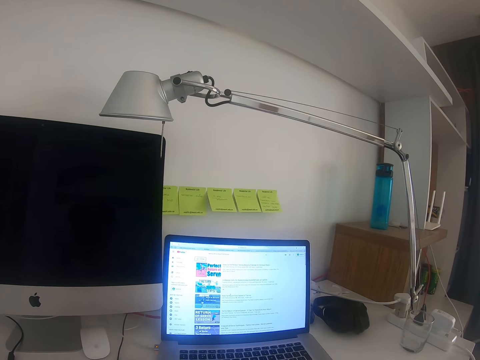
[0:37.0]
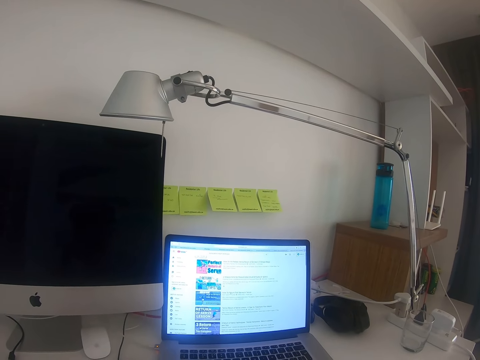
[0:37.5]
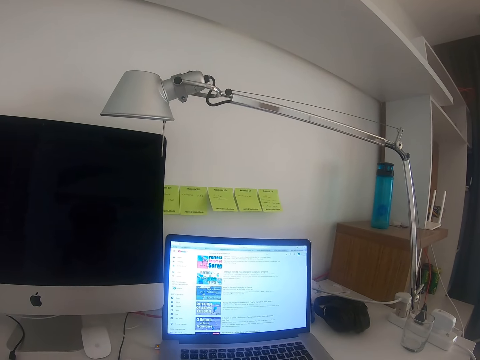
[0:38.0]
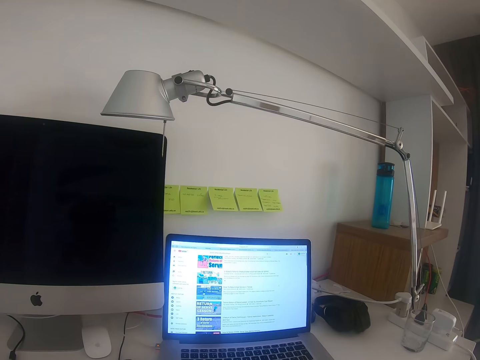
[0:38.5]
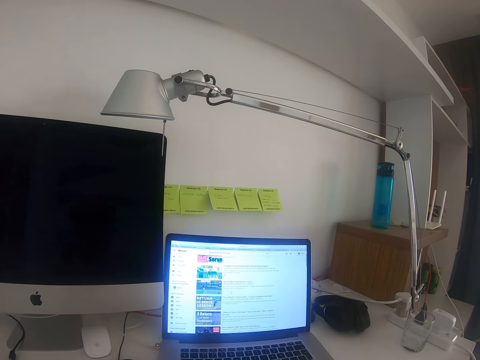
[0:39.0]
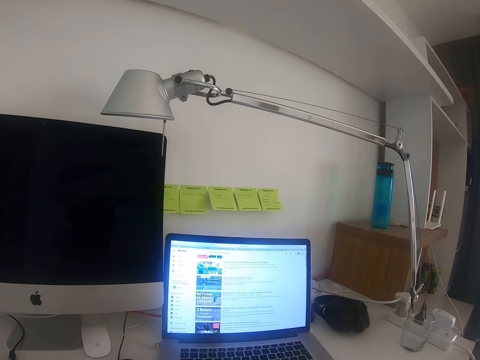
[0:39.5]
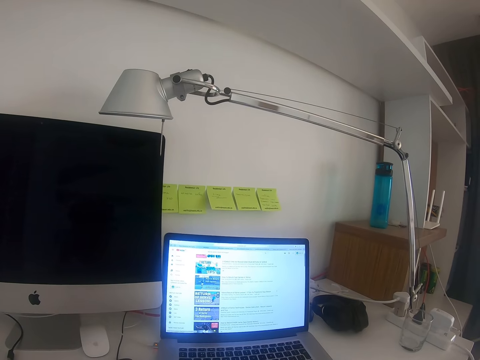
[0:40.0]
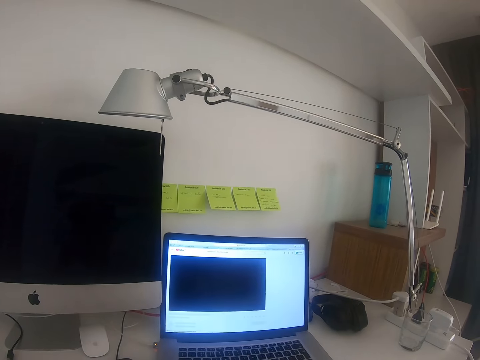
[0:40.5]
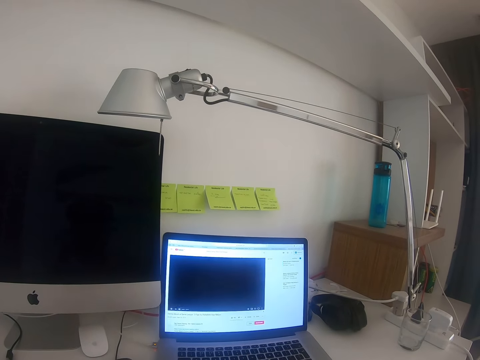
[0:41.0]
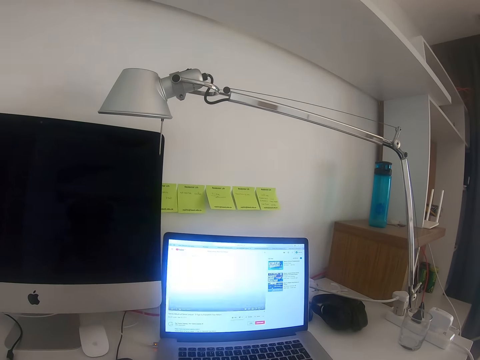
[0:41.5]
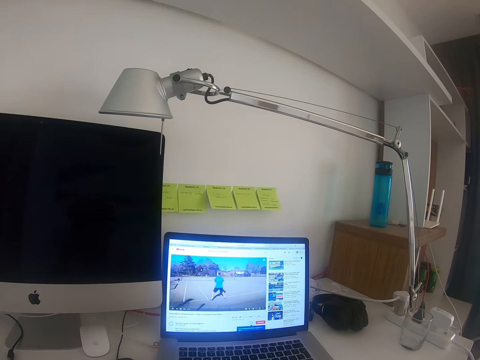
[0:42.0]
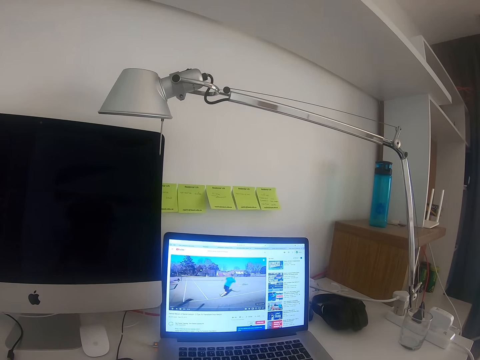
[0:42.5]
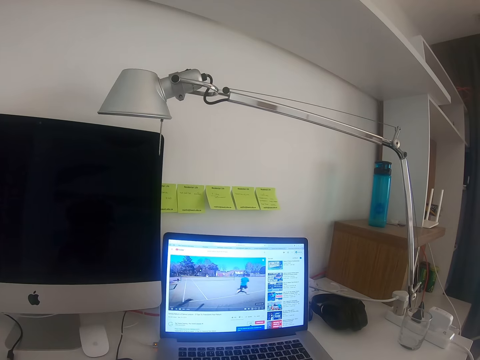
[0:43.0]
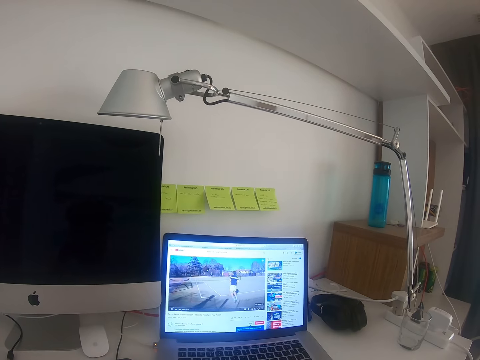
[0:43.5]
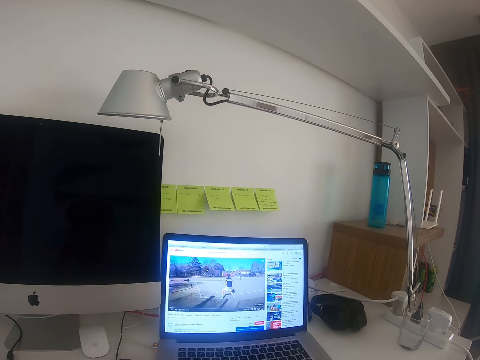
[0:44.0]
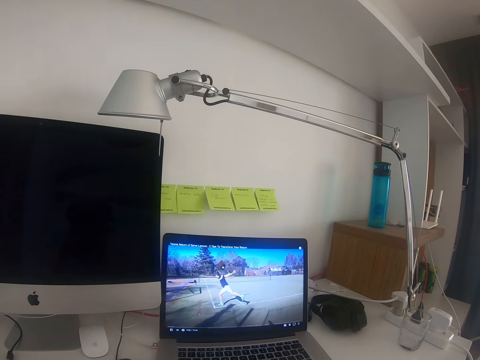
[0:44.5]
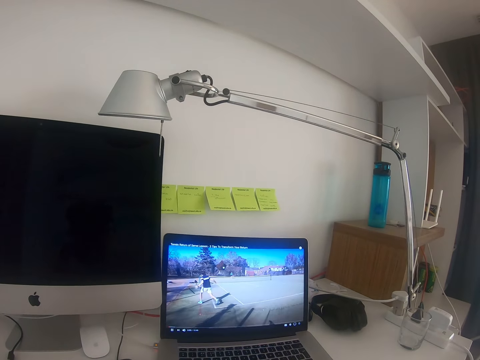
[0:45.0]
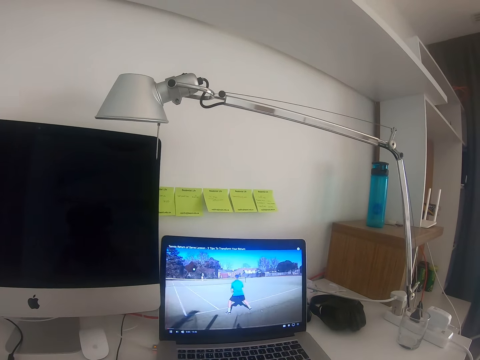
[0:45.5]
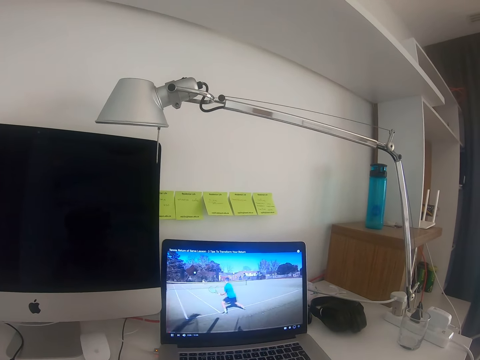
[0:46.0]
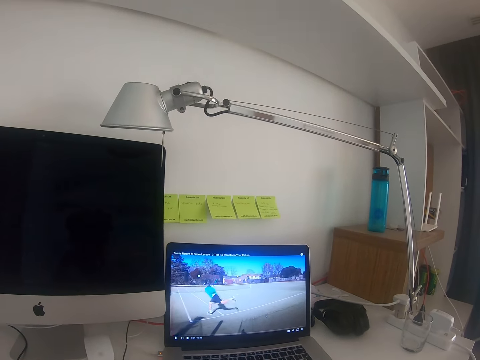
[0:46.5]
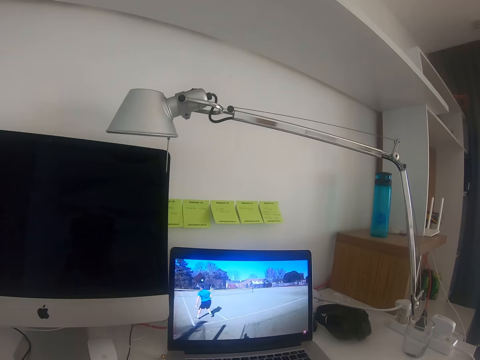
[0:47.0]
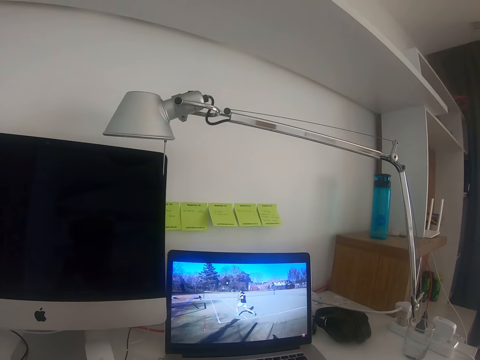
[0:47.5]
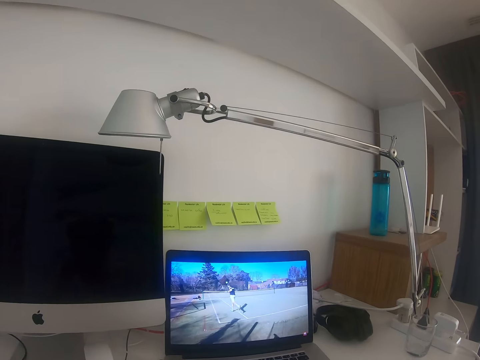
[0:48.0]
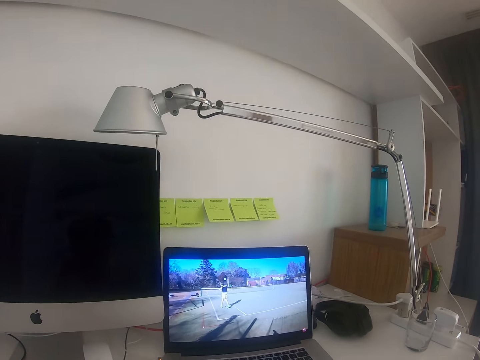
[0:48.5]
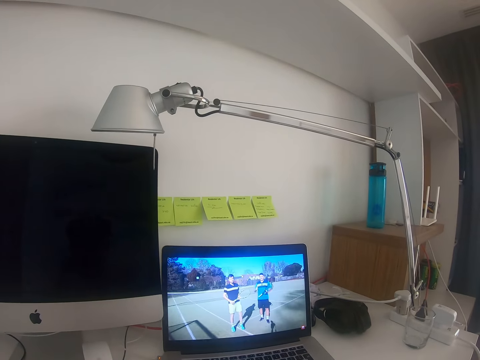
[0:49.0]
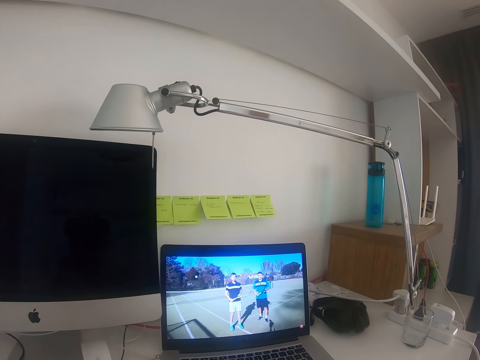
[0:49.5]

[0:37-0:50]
The camera wearer watches a game.

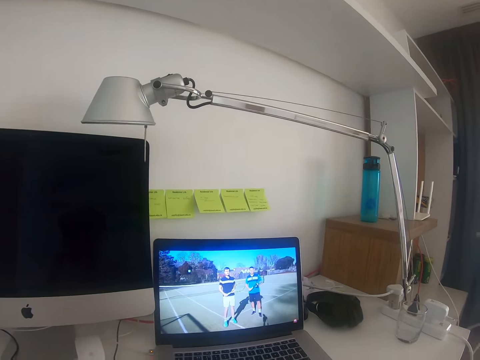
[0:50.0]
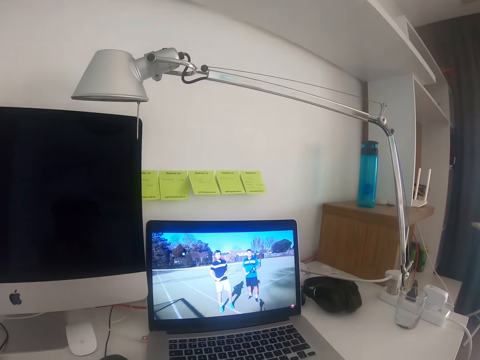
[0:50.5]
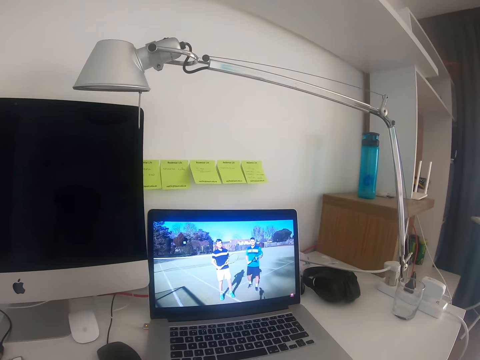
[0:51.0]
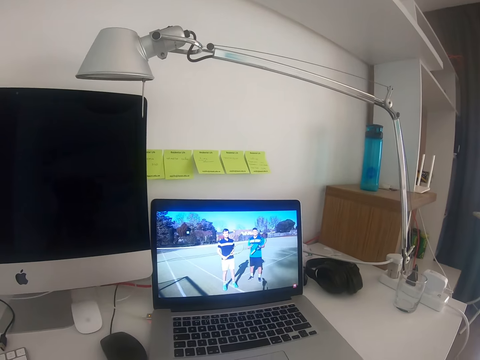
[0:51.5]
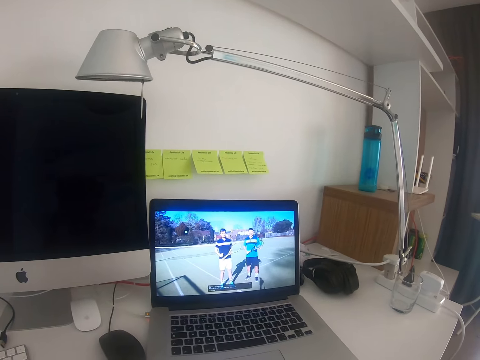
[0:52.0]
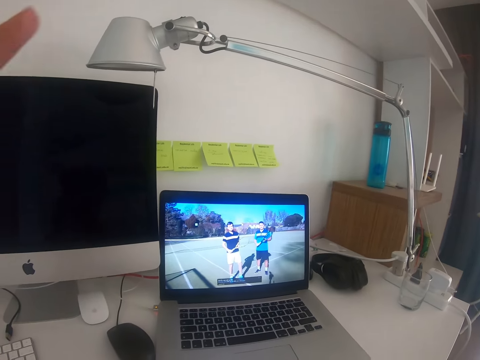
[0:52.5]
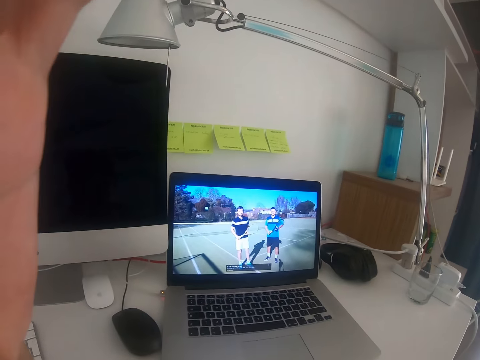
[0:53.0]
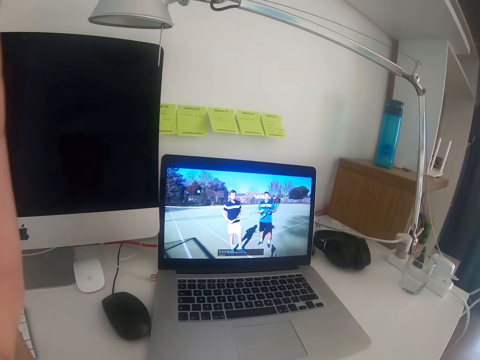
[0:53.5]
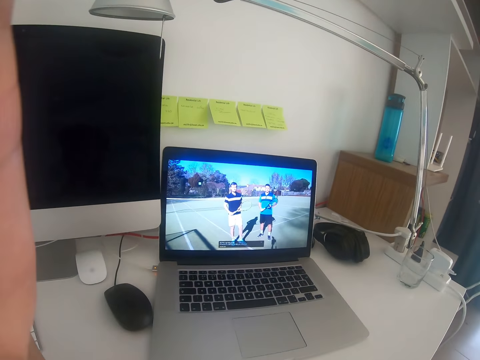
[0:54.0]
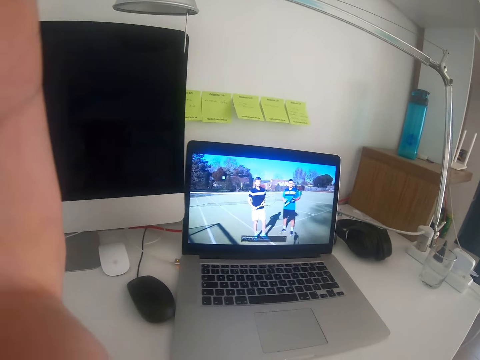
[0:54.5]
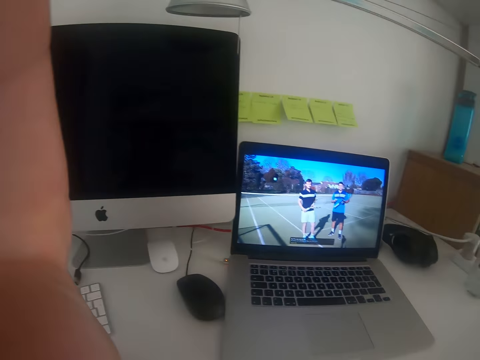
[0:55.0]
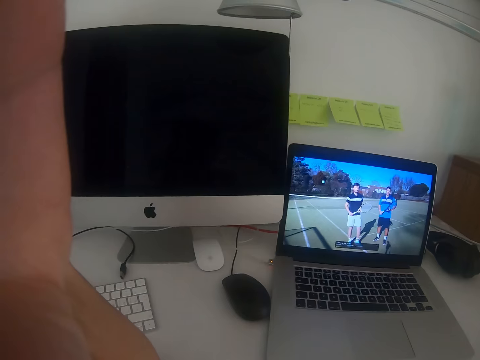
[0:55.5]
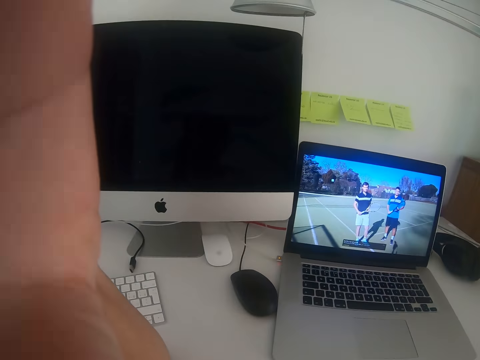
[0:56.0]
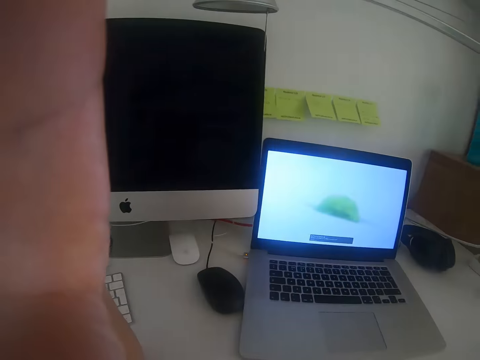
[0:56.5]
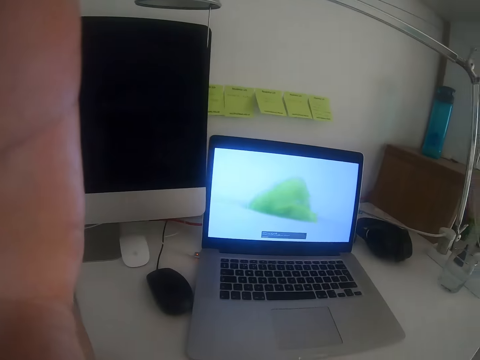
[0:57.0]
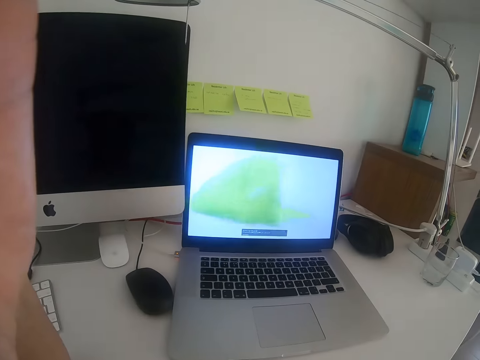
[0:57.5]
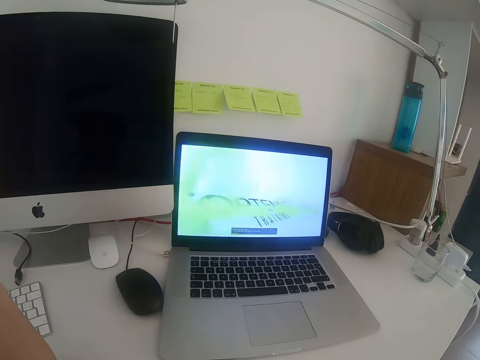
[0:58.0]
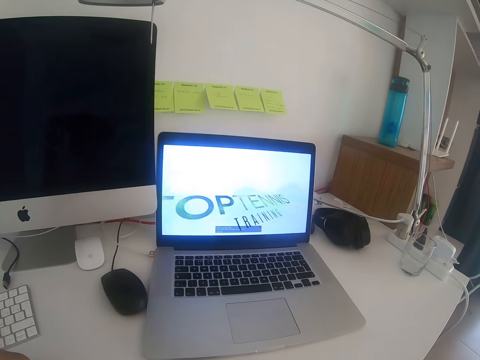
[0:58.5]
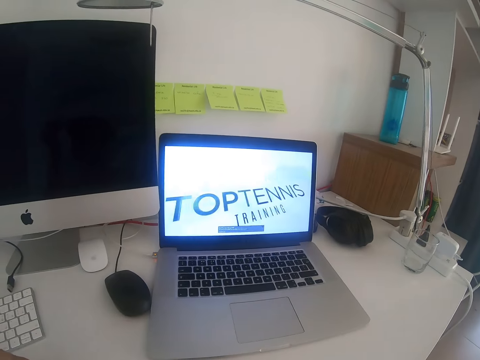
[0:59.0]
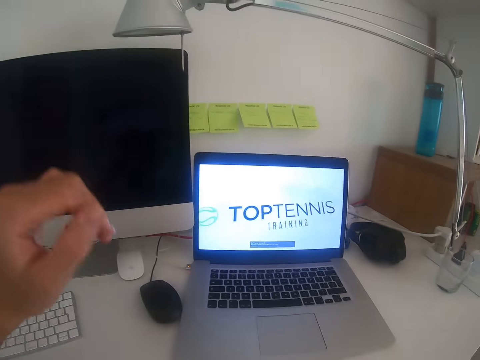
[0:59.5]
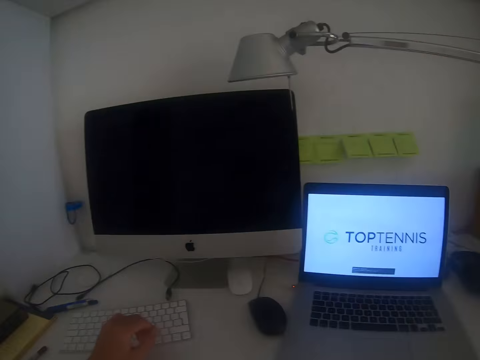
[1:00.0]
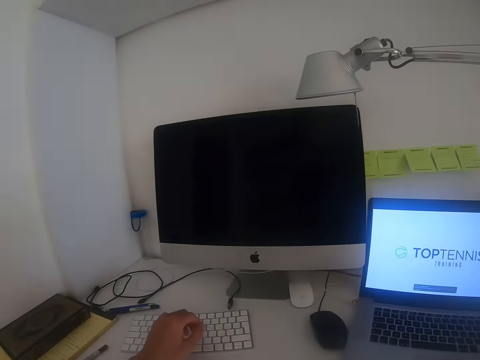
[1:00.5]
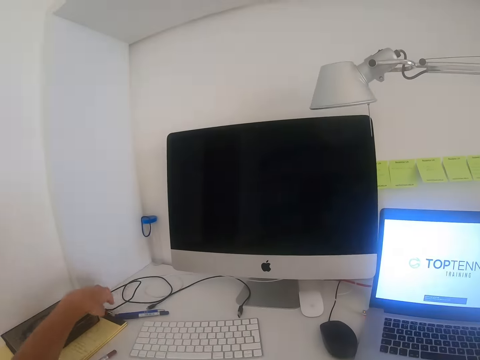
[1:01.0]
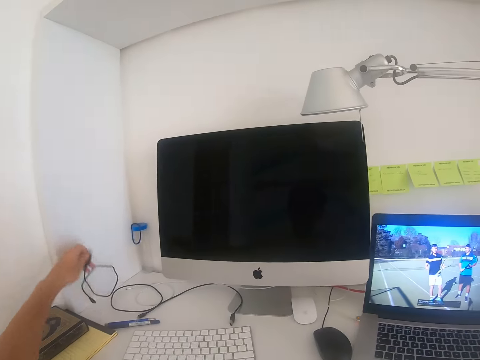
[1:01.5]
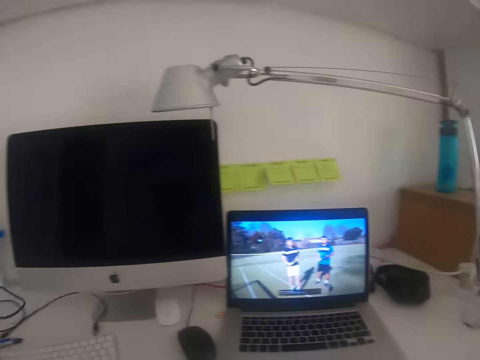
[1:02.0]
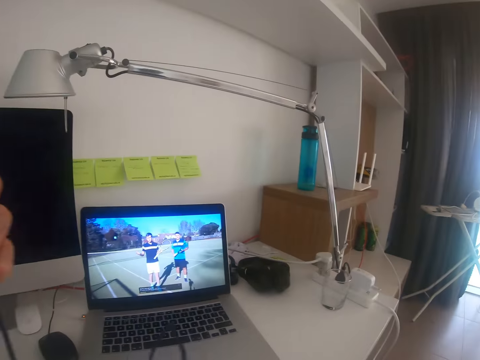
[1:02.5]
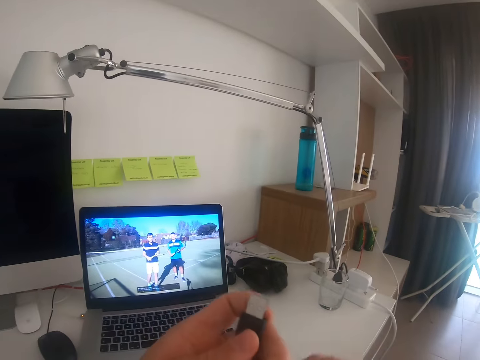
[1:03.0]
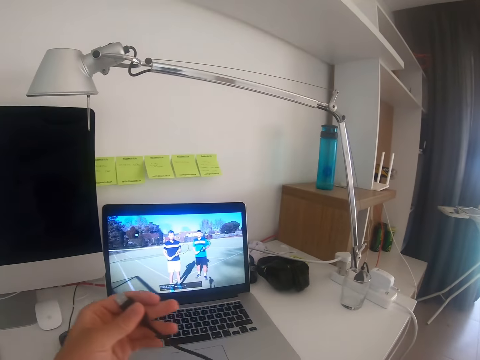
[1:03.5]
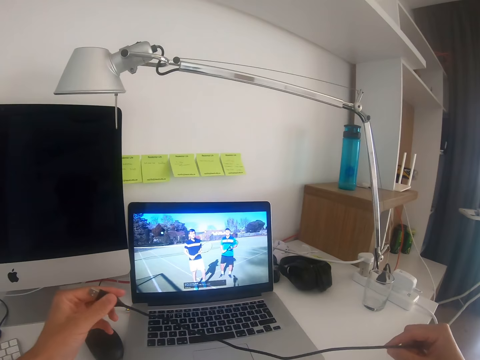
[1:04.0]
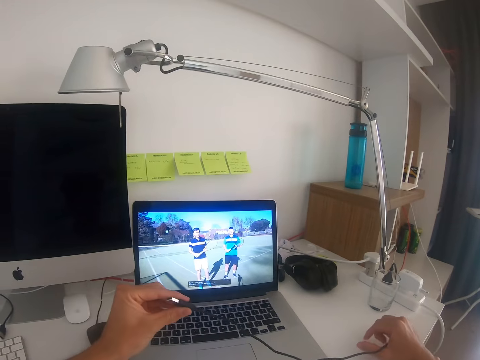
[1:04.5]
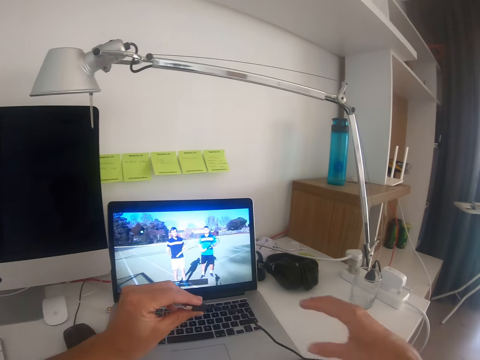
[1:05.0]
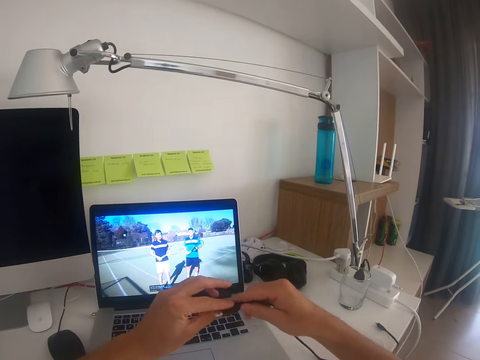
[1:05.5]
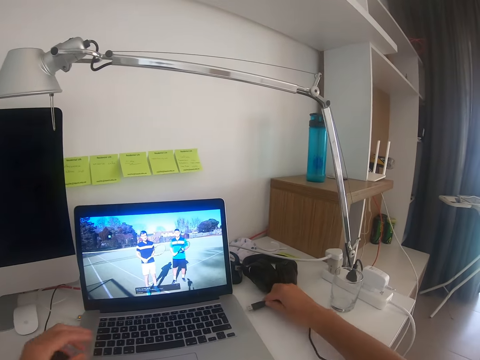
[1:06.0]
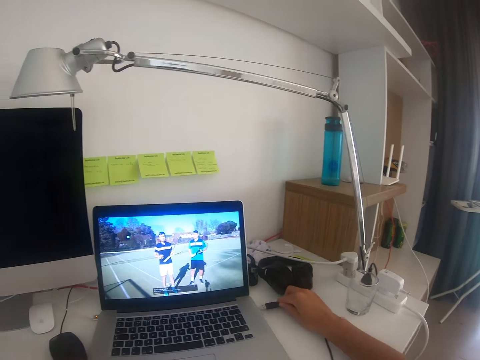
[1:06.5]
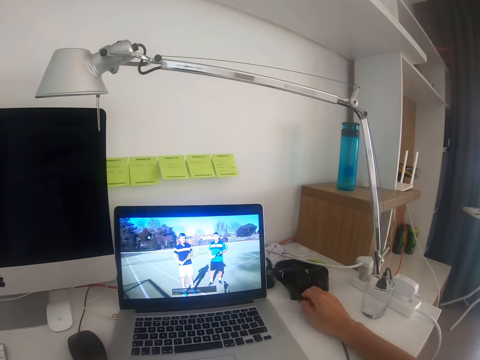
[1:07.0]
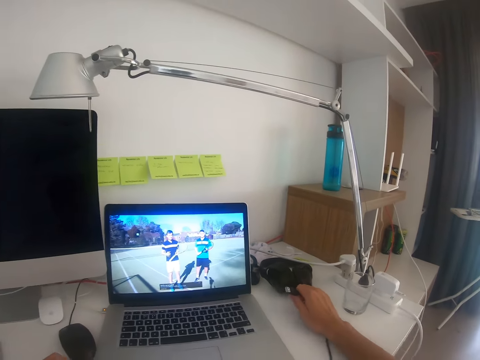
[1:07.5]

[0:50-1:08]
The camera wearer moves hands. They adjust a camera. They lower a hand. They pick up a cable. They hold the cable. They drop the cable. They hold the cable. They move the cable toward the laptop. They move the cable away from the laptop.
